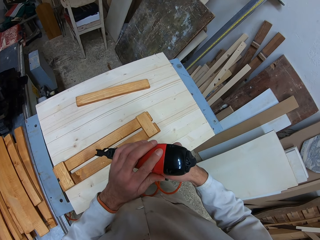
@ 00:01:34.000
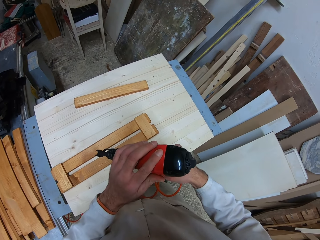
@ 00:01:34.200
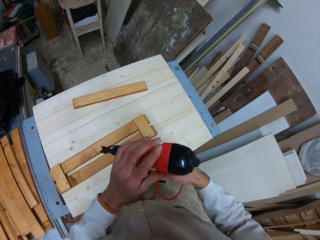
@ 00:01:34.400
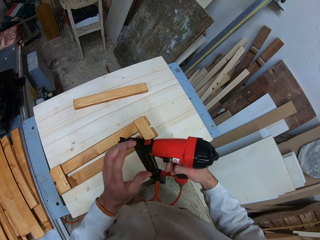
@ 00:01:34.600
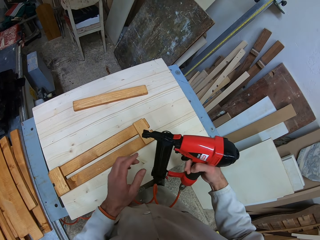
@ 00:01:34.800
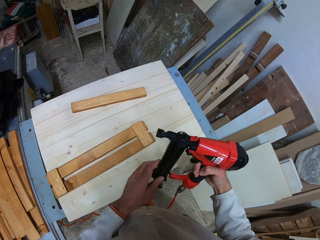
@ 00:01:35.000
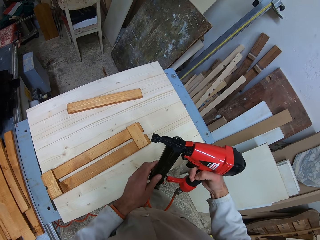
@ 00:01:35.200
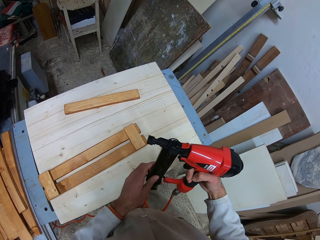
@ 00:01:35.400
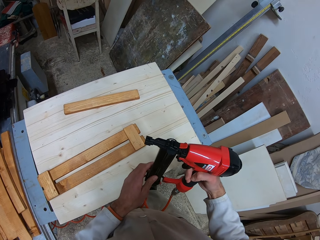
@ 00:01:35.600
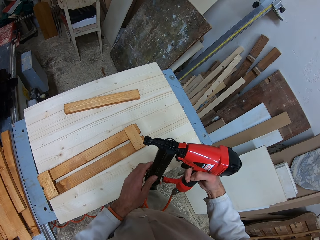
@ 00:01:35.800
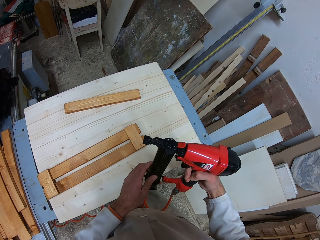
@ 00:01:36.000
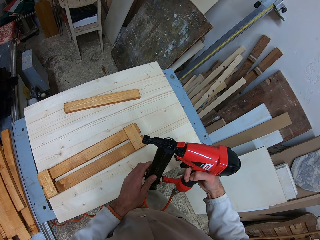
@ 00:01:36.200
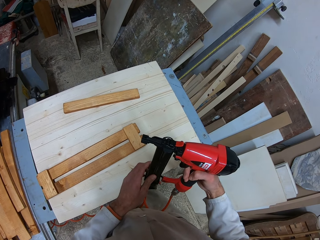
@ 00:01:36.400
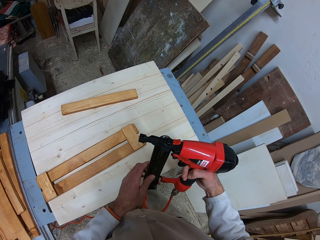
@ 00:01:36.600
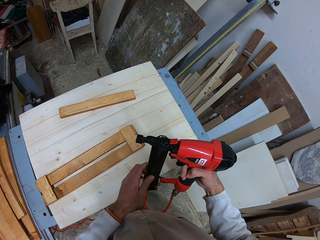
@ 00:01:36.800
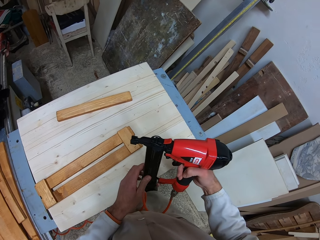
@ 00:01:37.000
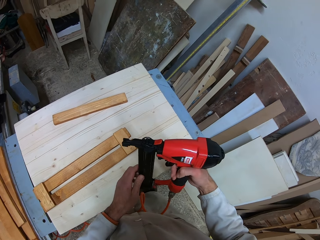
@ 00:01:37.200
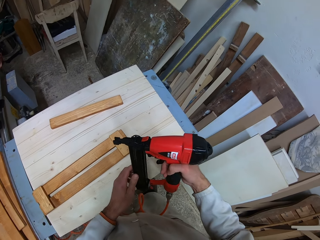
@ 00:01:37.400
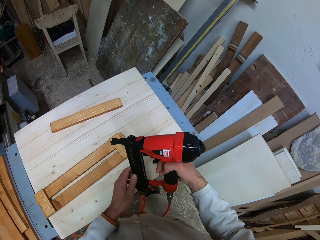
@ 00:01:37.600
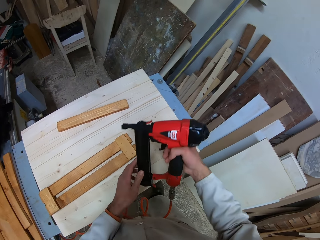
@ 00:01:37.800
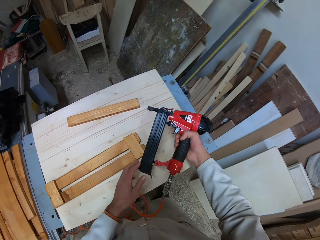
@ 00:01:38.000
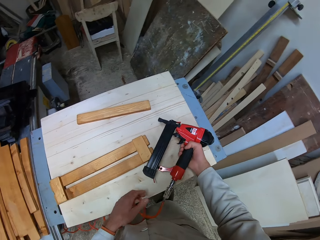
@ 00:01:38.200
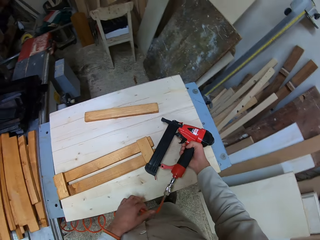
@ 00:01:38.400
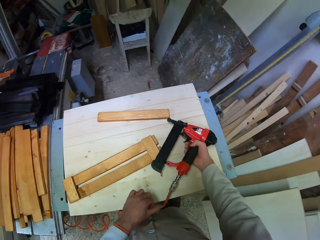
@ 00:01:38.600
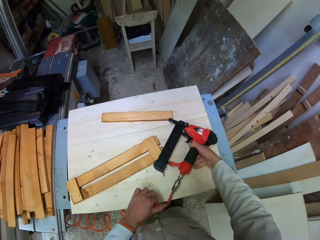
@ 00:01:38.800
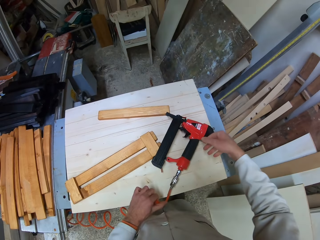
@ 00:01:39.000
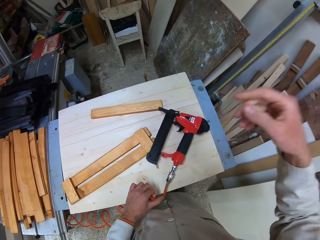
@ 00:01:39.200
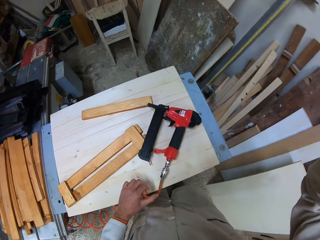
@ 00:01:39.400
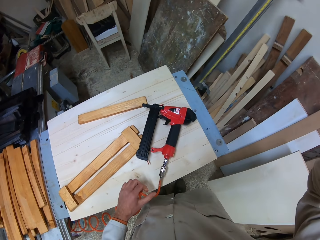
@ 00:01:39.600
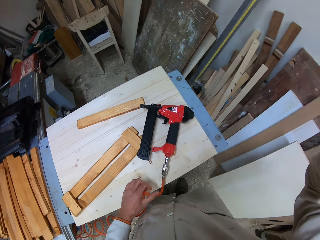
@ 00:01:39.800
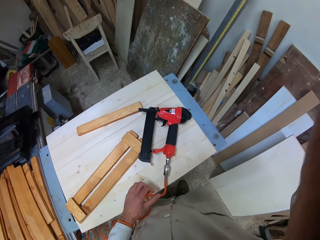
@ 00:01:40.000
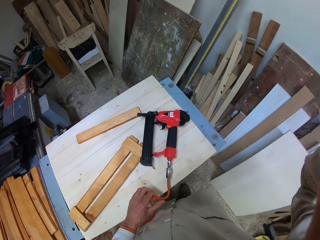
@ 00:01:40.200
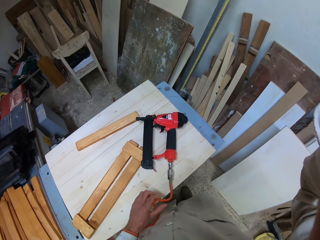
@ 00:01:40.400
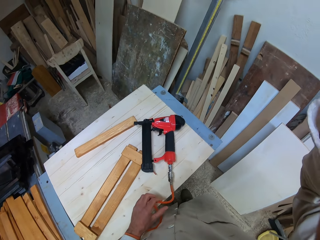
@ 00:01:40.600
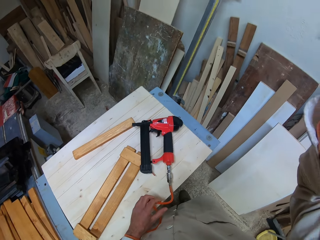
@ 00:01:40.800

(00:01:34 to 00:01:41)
The camera wearer drops the screwing machine or nail gun on the table. He touches his face with his right hand. He holds the camera.
